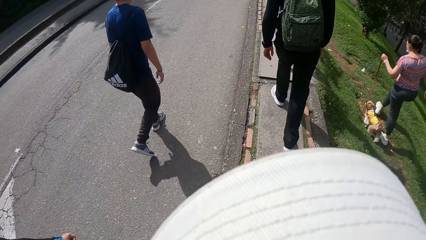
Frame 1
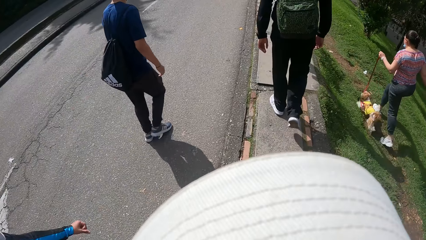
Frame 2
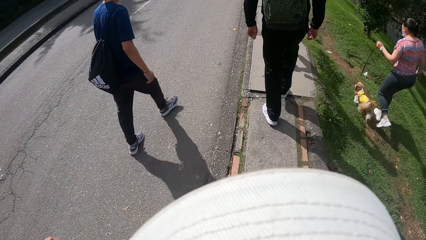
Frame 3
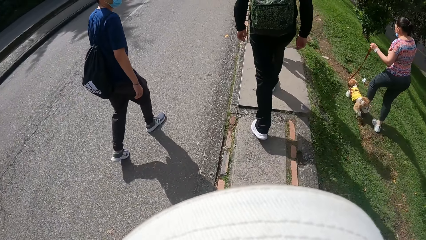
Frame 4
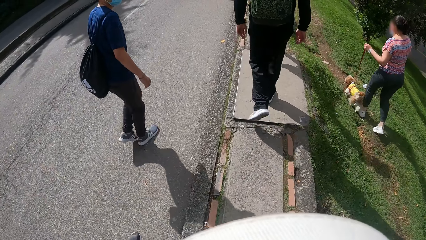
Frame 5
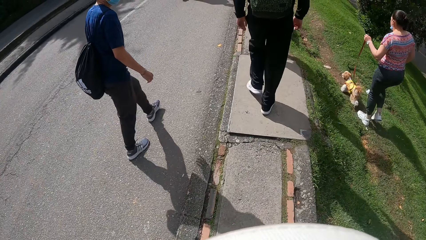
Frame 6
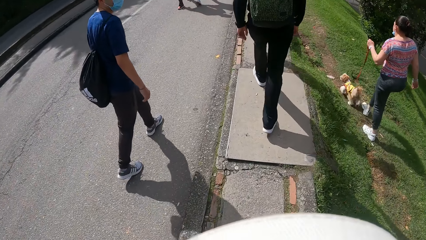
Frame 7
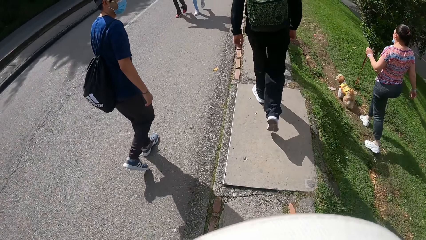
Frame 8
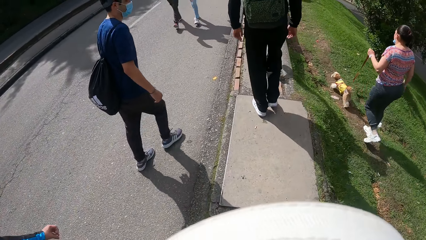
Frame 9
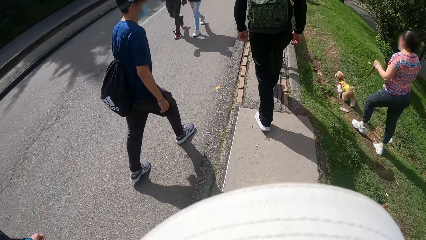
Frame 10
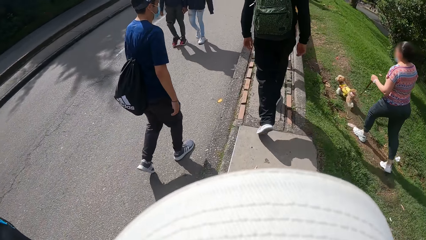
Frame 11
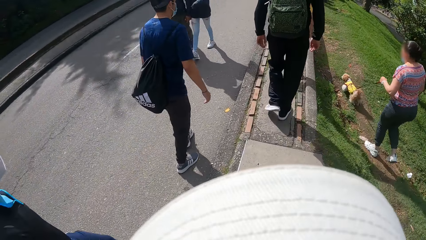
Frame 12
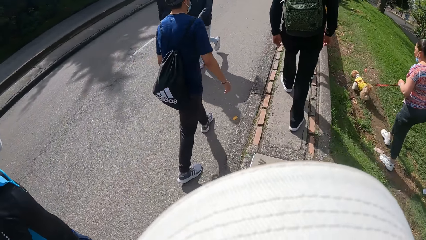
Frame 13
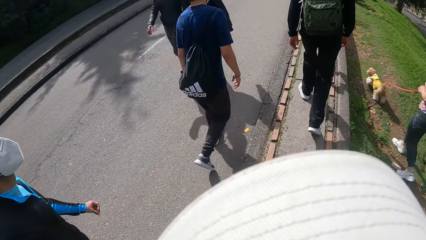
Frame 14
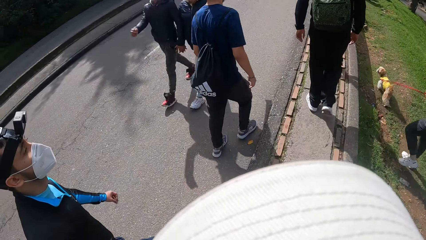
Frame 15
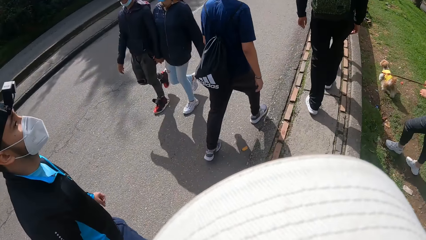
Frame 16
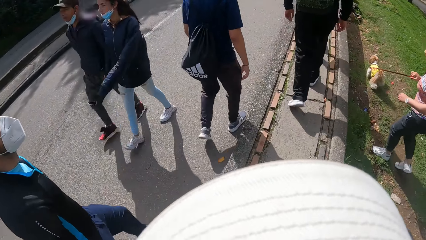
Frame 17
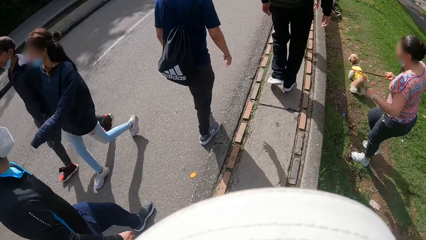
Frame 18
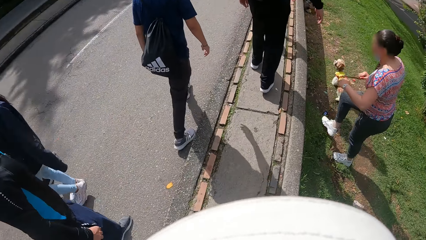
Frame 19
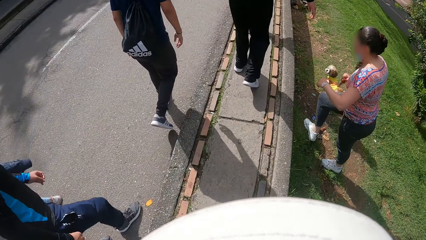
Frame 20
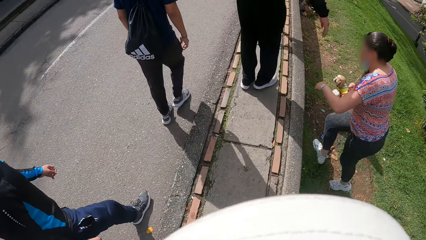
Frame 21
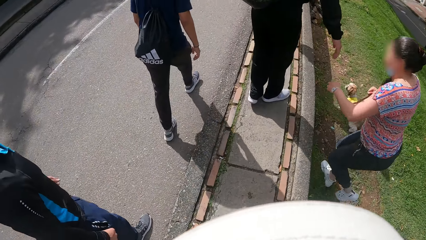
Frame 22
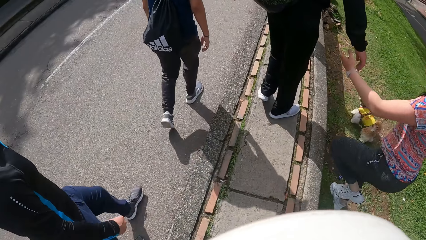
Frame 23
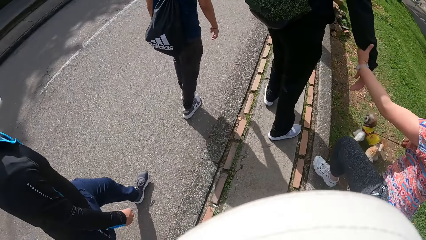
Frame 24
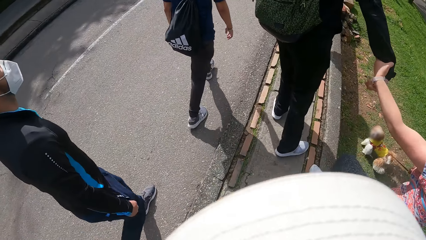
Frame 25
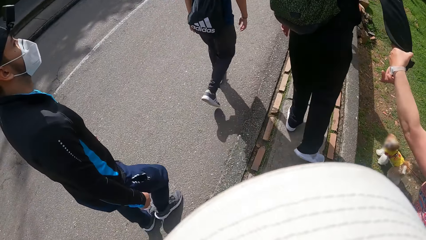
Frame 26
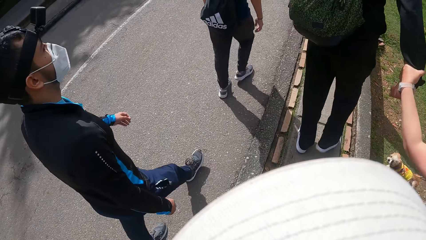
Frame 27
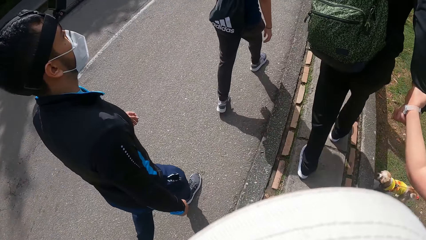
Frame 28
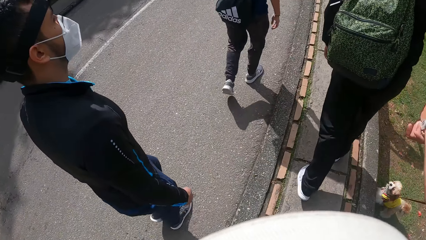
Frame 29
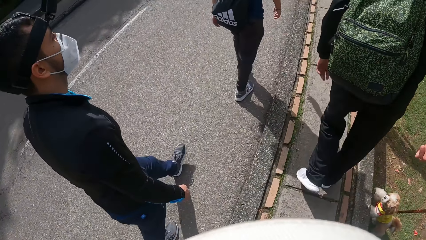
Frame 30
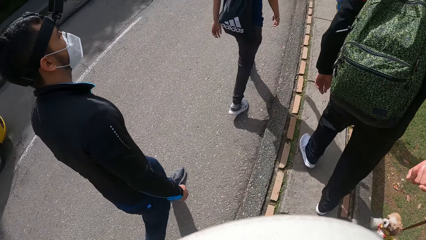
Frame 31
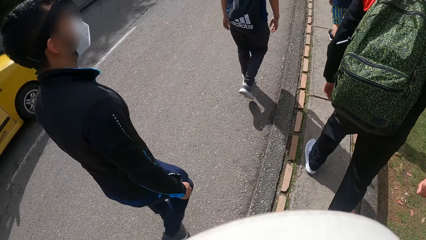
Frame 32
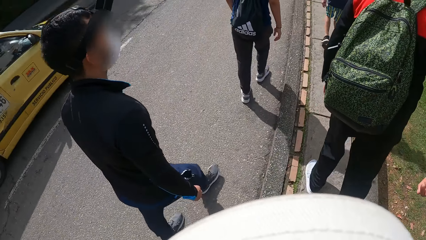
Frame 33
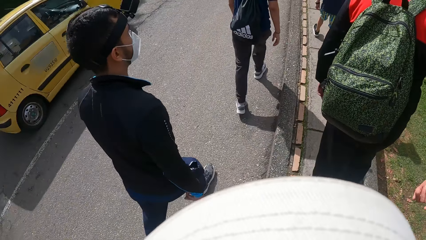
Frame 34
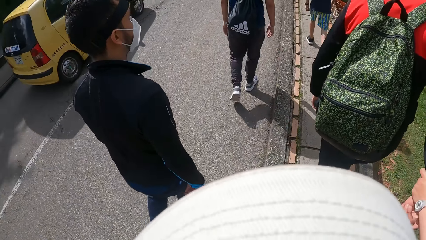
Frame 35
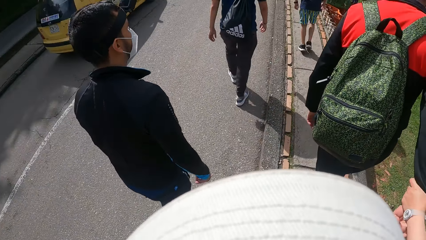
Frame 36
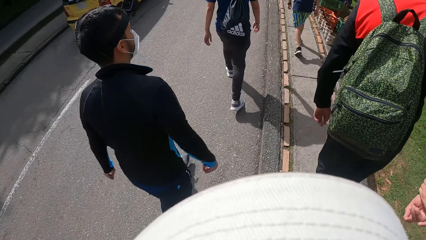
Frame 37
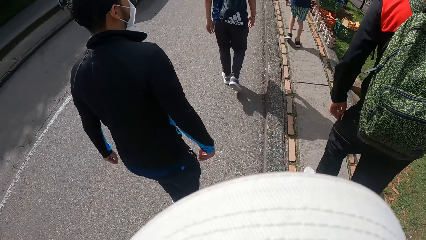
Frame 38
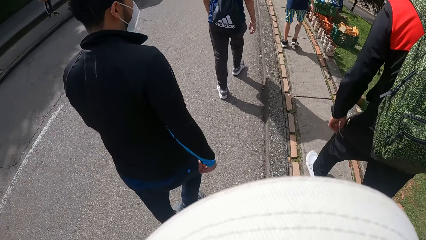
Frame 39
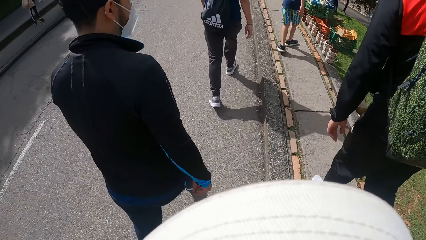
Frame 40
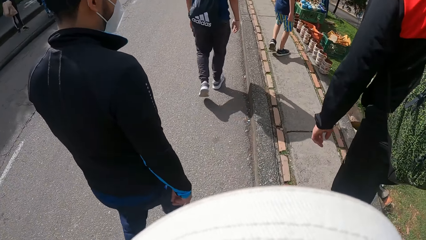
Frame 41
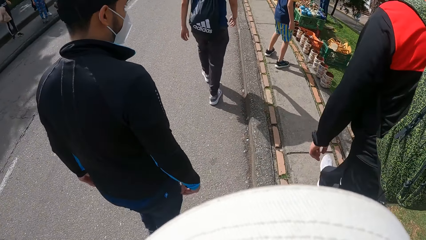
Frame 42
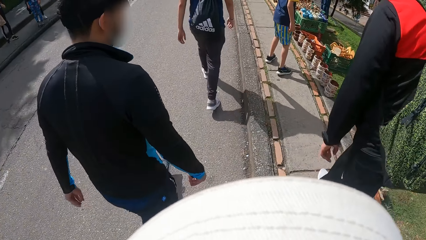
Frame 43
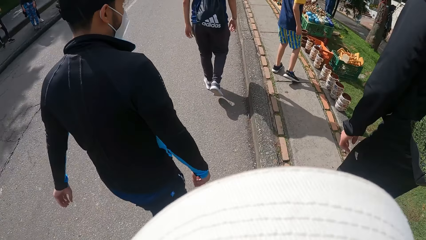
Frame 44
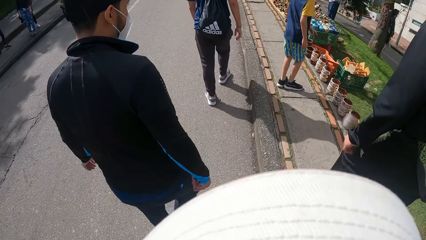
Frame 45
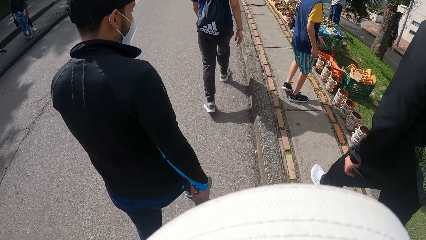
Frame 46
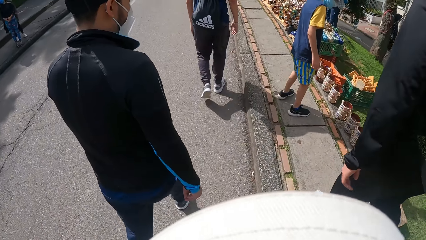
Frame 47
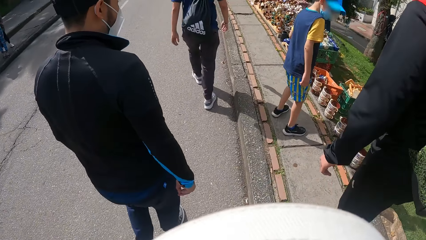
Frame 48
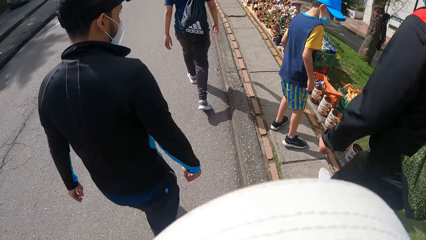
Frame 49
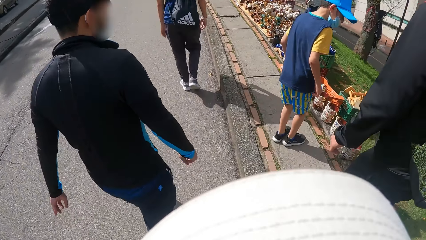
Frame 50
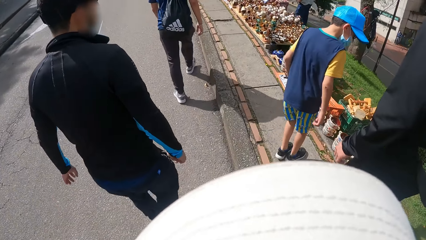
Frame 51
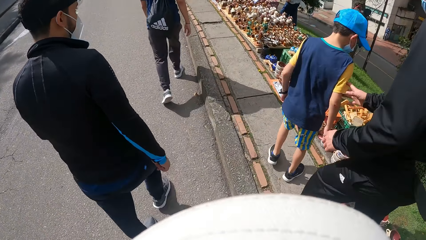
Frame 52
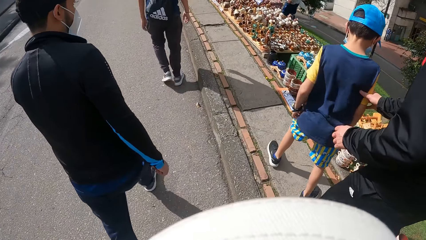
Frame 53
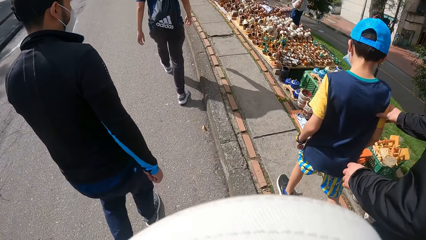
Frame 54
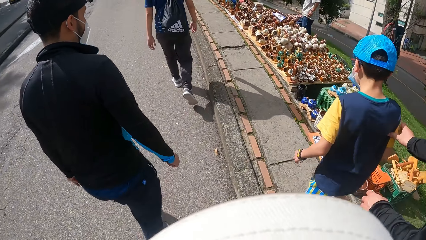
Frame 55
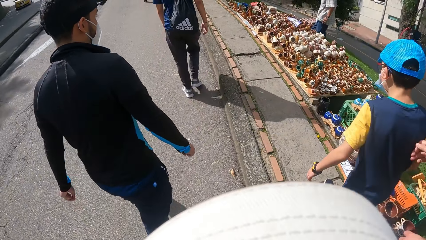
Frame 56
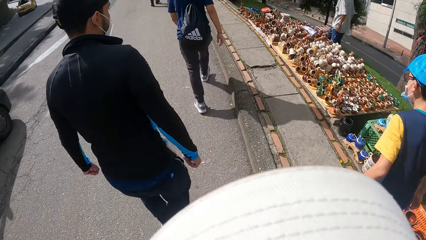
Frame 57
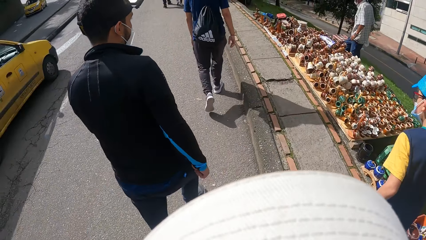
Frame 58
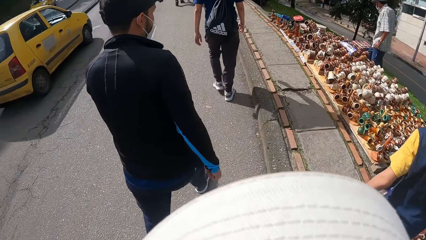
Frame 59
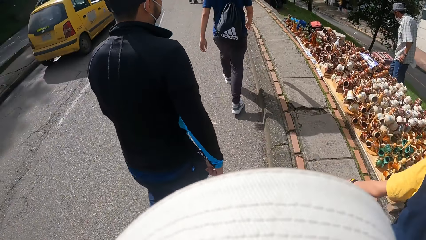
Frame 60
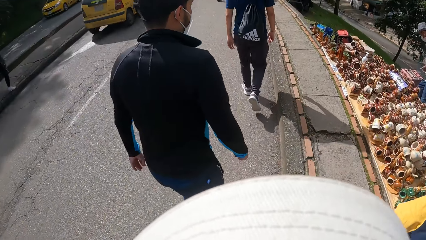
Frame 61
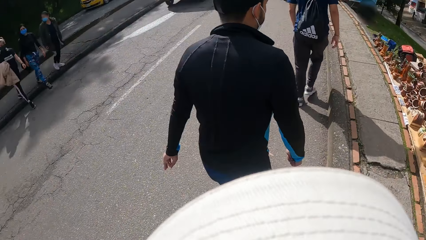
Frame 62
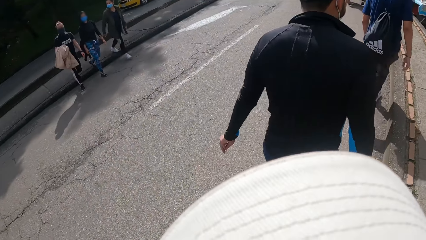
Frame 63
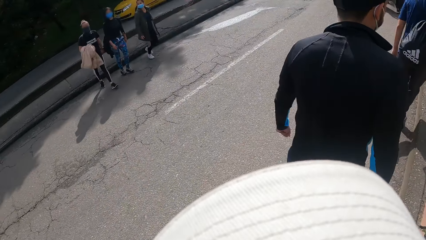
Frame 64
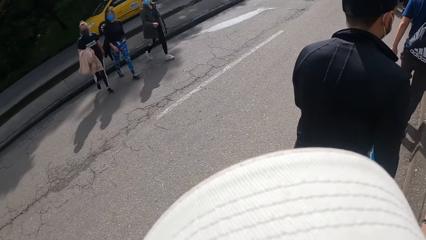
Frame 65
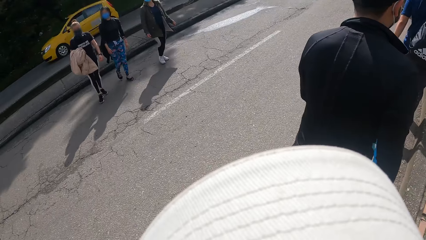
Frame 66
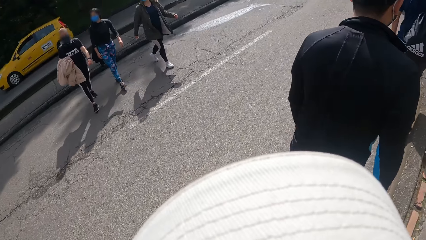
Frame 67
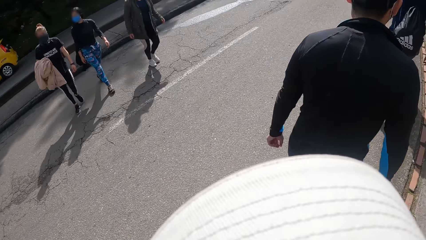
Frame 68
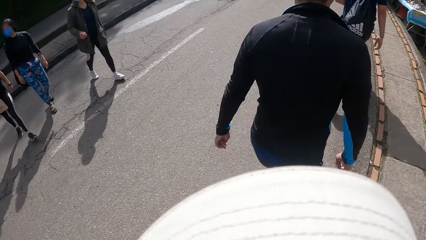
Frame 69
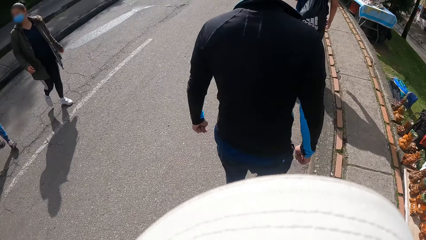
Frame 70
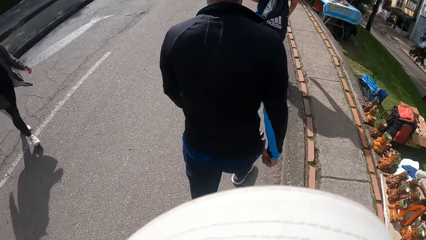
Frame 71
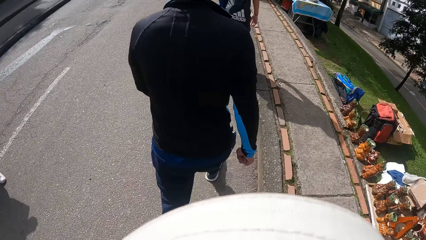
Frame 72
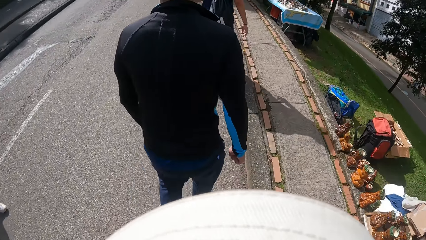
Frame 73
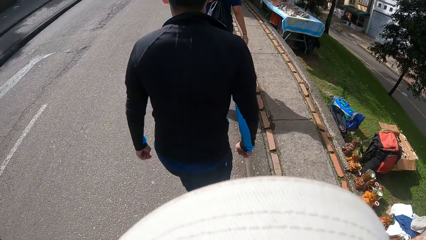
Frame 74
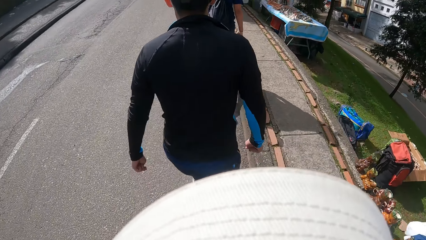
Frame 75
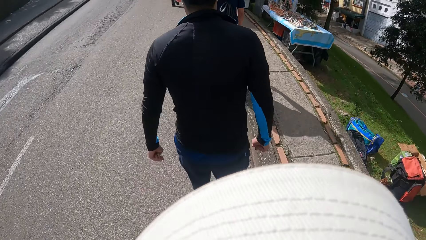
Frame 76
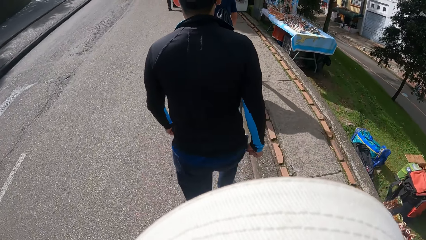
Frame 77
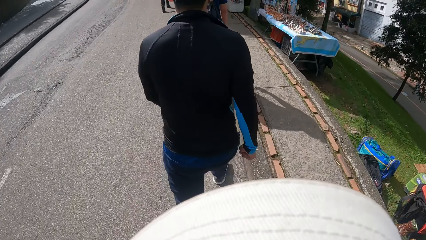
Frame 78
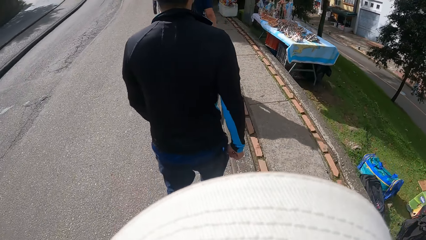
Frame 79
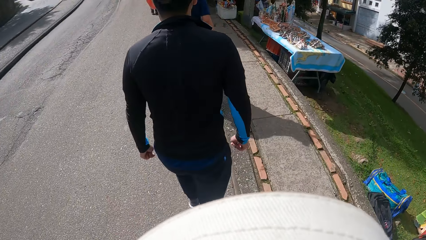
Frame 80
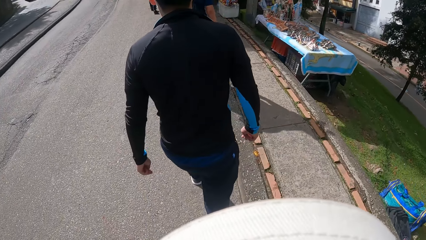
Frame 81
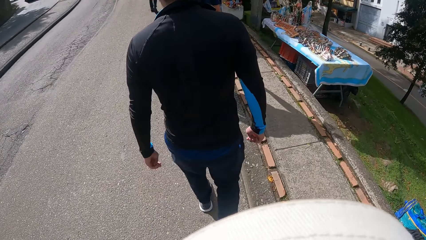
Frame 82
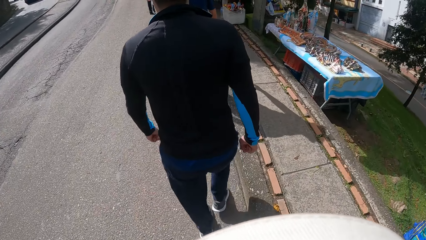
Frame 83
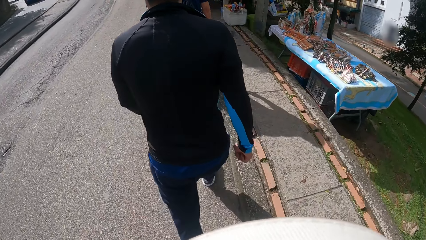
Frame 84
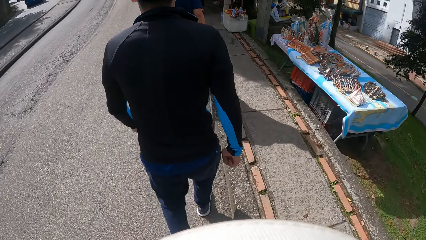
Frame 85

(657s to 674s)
Another man walks on the road.
